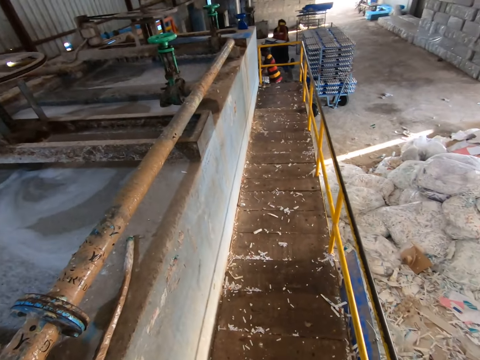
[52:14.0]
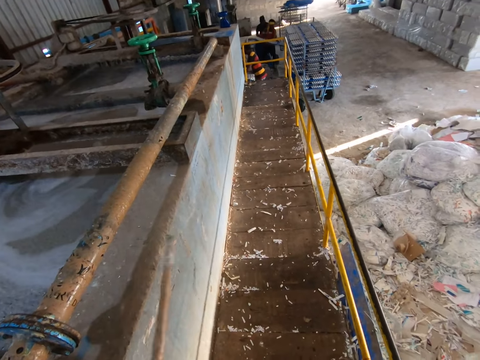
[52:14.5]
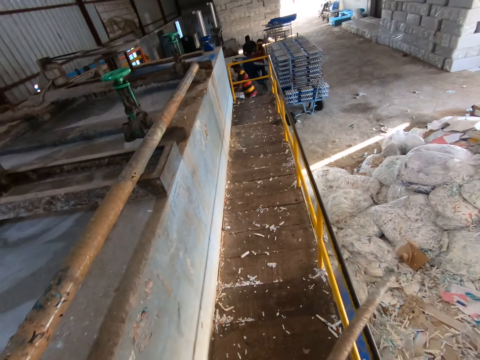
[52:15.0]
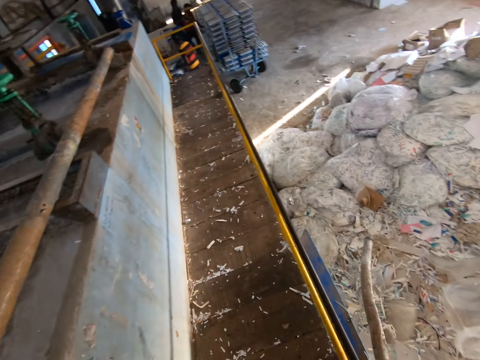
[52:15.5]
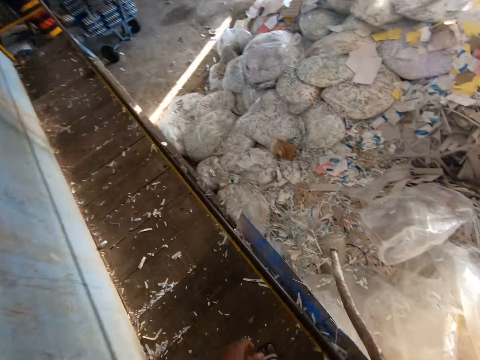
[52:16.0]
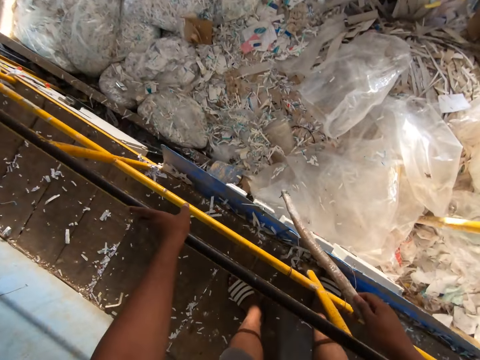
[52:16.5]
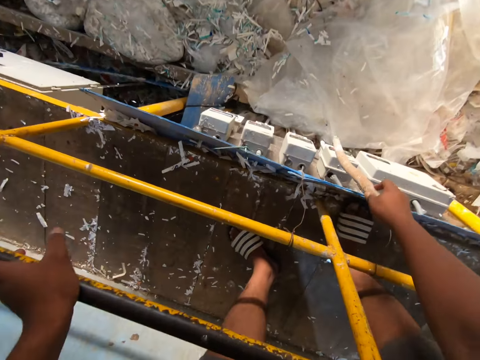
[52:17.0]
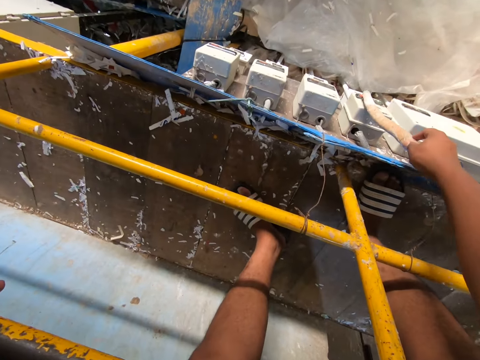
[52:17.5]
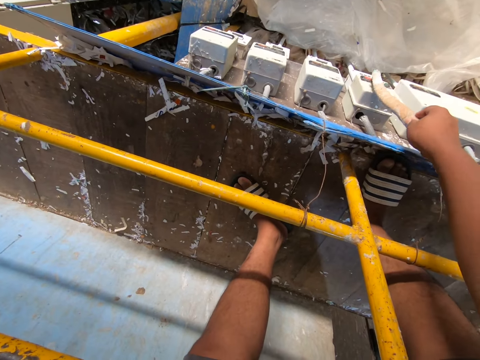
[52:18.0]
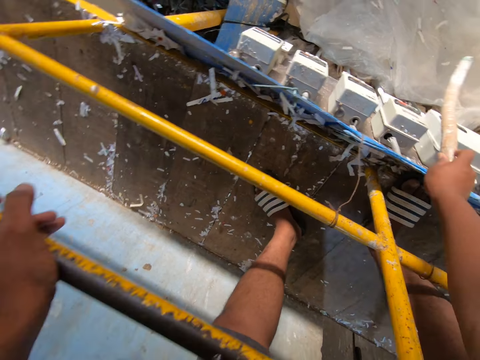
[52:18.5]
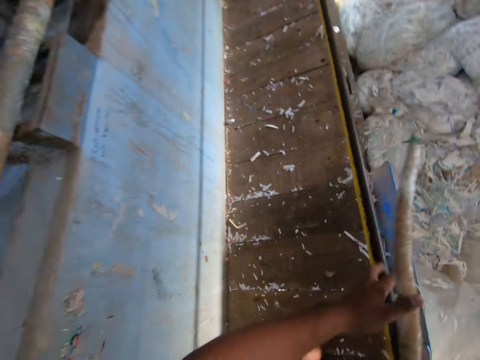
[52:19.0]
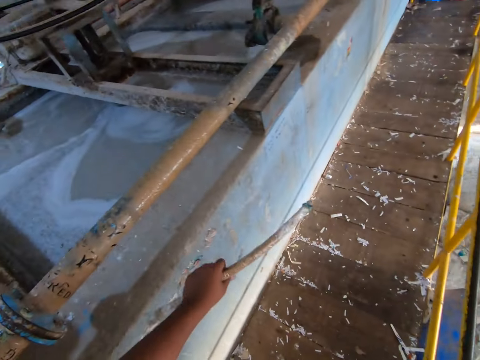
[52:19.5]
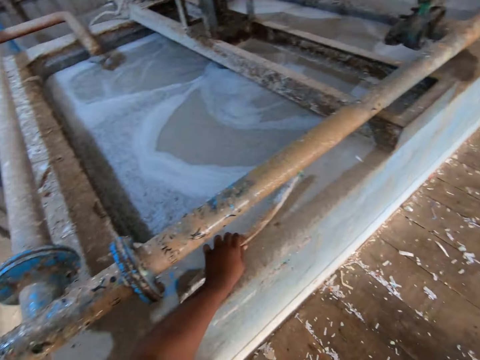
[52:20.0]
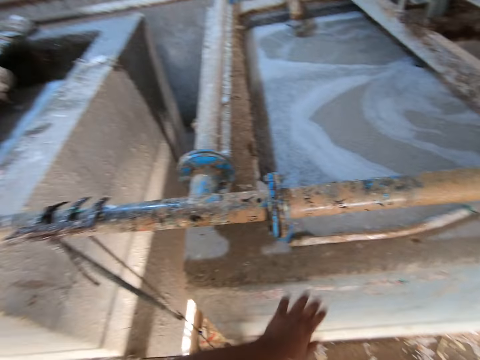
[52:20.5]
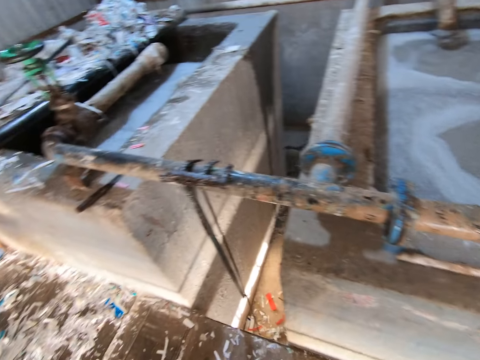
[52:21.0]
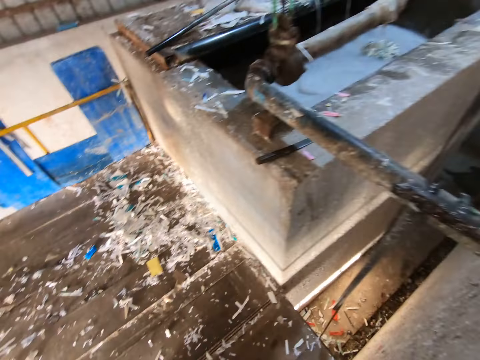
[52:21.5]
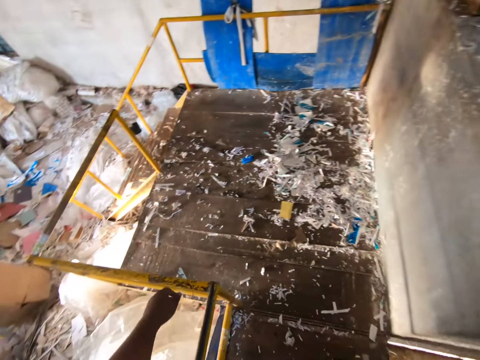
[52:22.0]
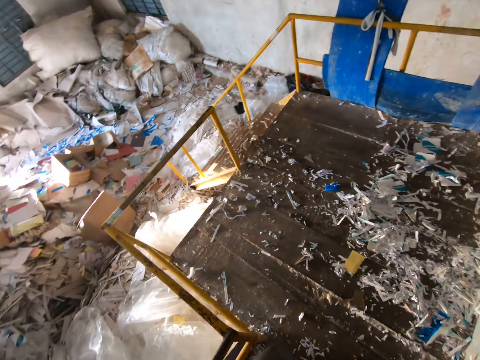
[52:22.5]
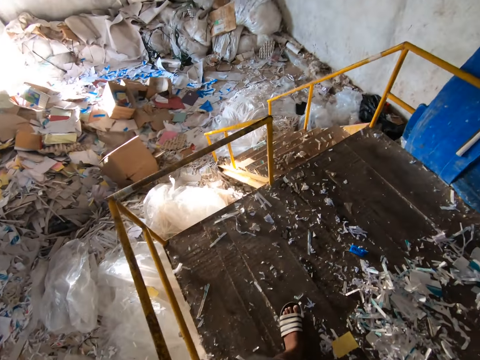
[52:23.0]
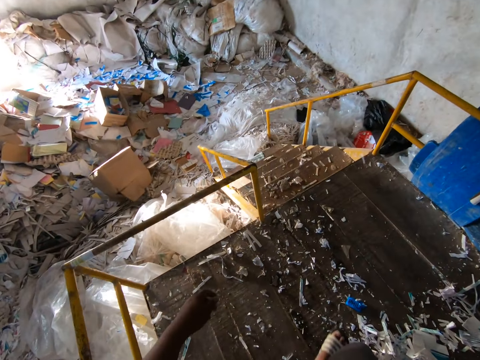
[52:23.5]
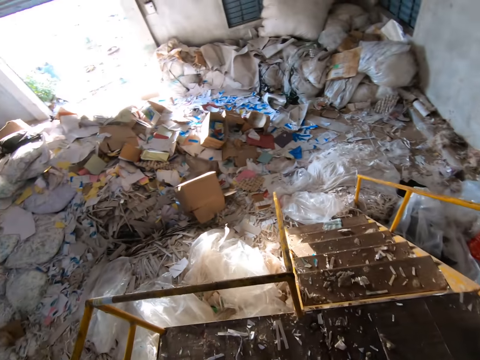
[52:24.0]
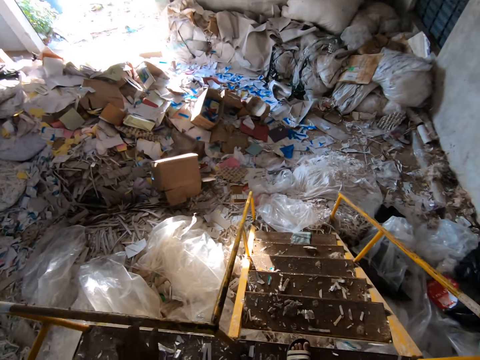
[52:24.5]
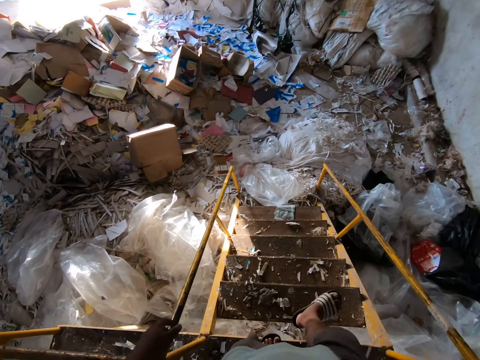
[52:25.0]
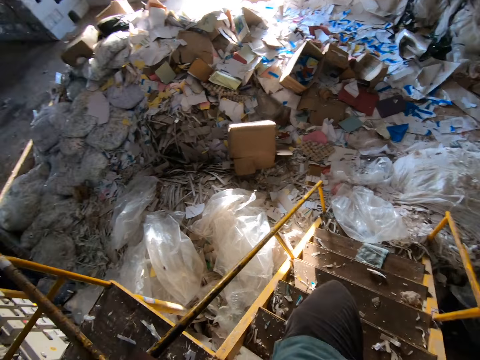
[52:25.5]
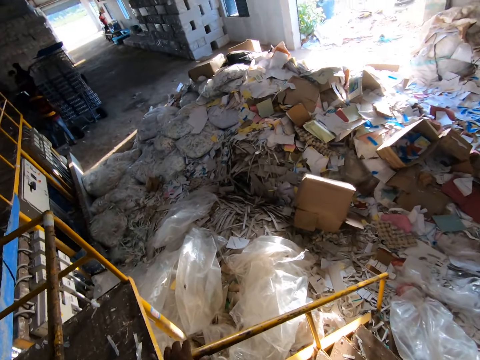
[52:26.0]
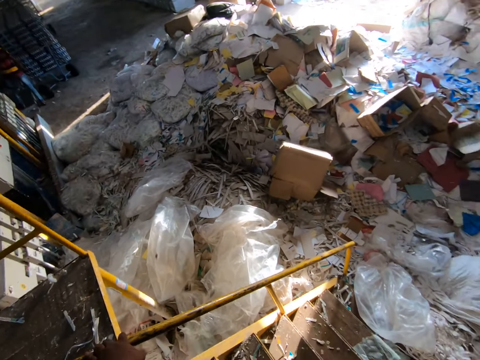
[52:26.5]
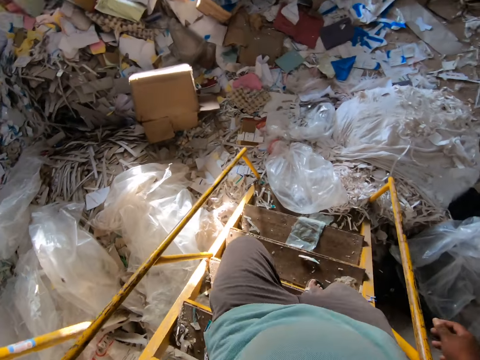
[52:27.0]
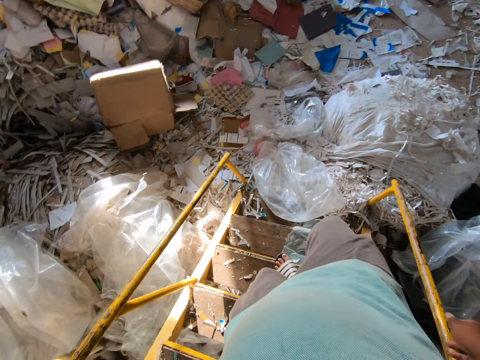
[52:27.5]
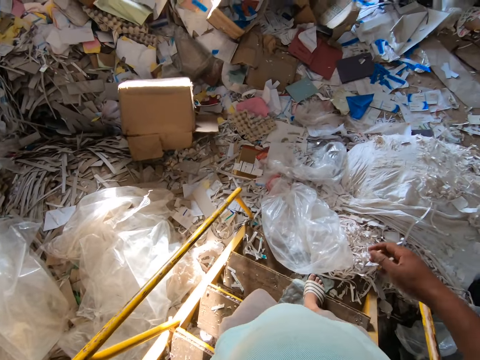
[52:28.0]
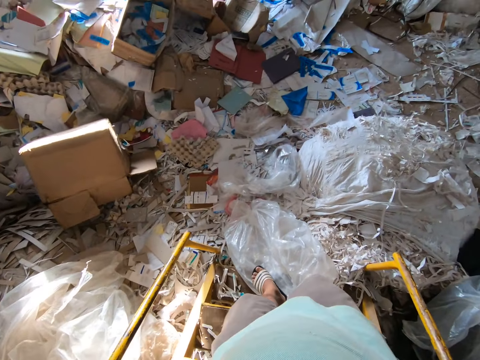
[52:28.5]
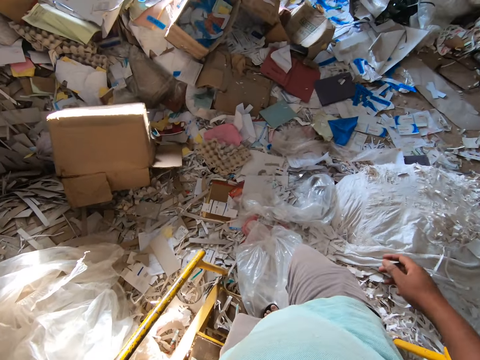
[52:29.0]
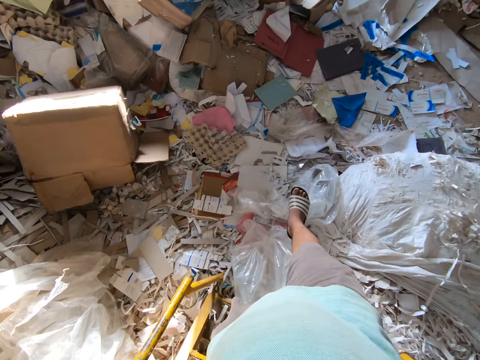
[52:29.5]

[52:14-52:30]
The camera wearer picks up the stick from the pavement with his left hand. The man drops the plank with egg crates in a shelf trolley with both hands. The camera wearer walks around. He places his left hand on the handrail. He touches the cut-out with the stick in his right hand. He pulls a pipe. He passes the stick from his right hand to his left hand. He drops the stick on the pavement with his left hand. He looks around. He walks around. He climbs down a flight of stairs. He places his left hand on the handrail.

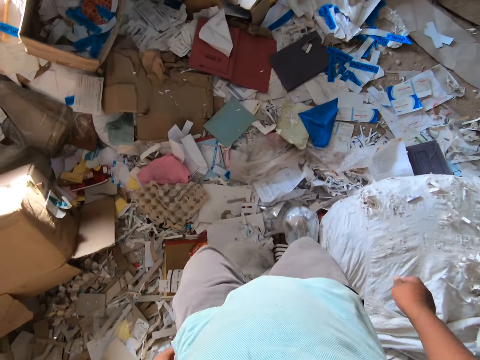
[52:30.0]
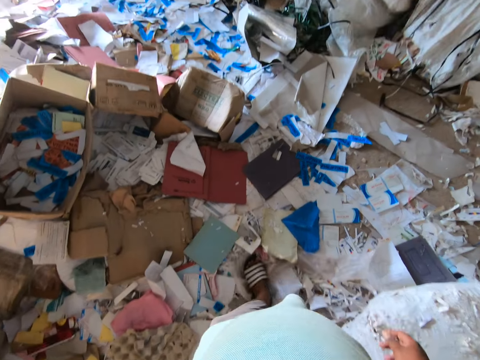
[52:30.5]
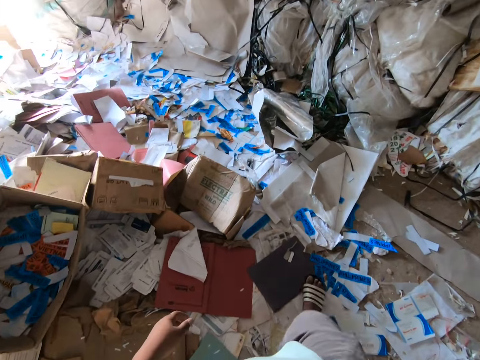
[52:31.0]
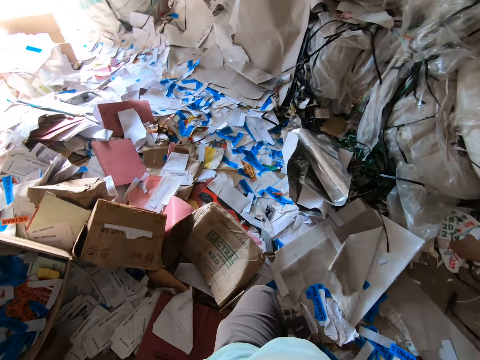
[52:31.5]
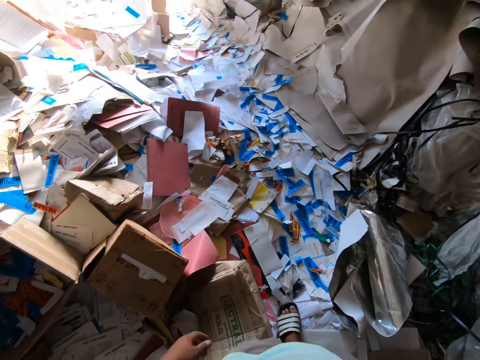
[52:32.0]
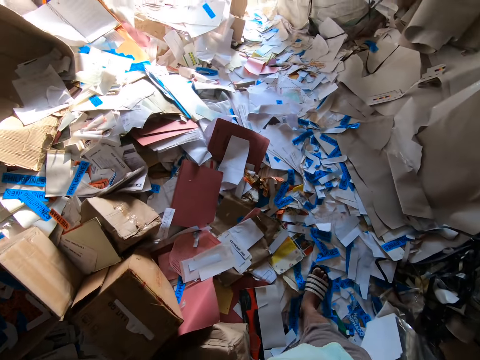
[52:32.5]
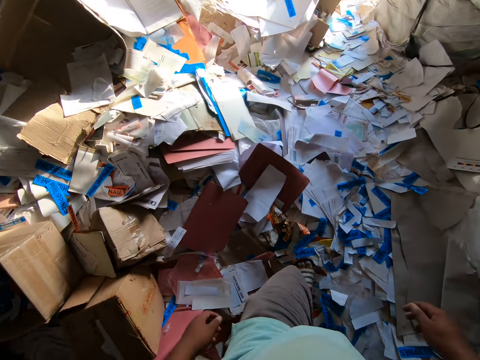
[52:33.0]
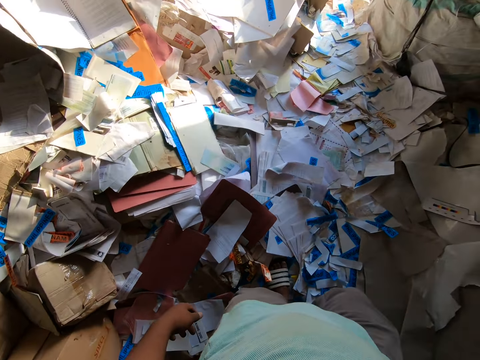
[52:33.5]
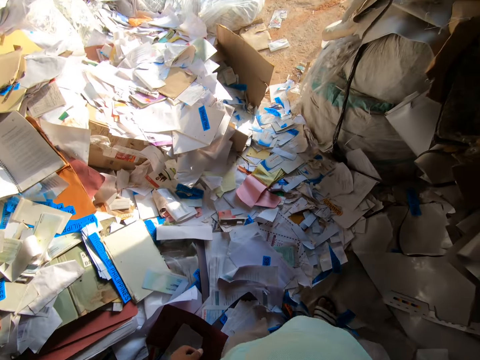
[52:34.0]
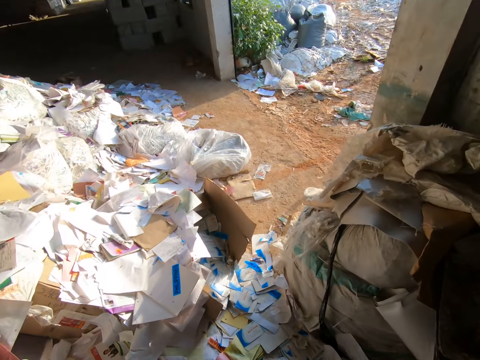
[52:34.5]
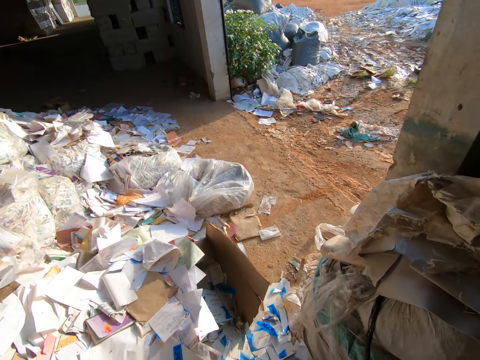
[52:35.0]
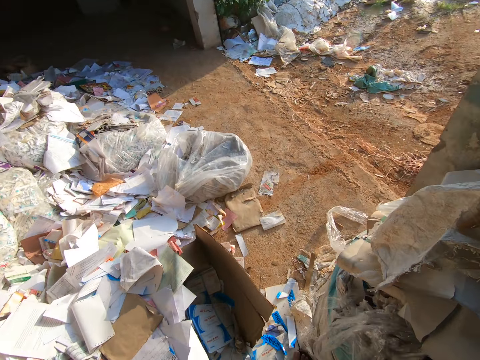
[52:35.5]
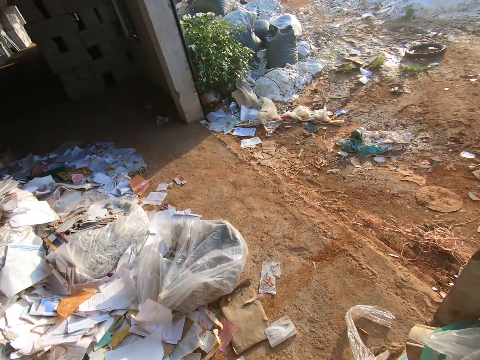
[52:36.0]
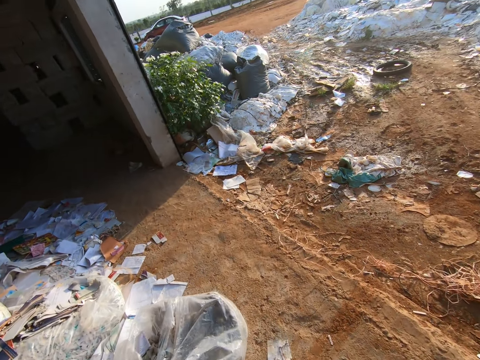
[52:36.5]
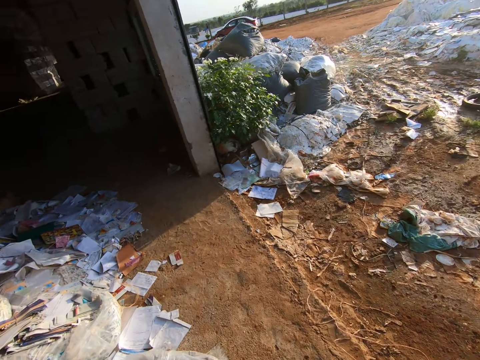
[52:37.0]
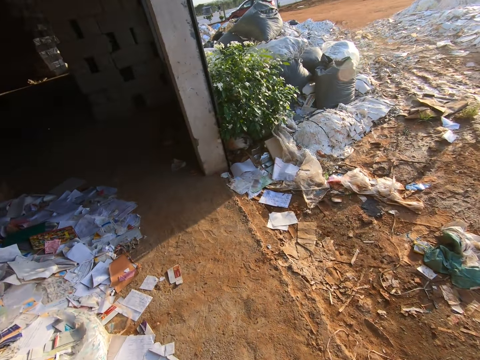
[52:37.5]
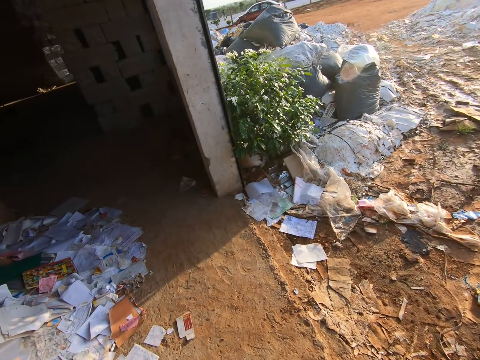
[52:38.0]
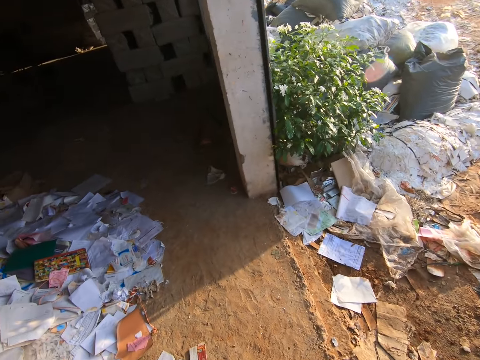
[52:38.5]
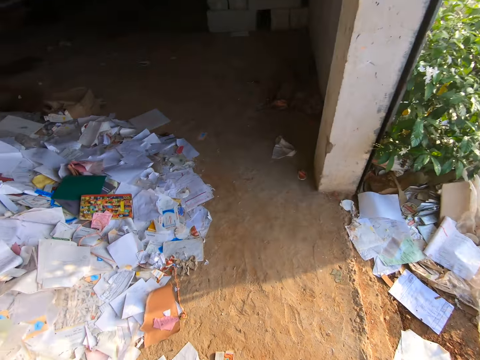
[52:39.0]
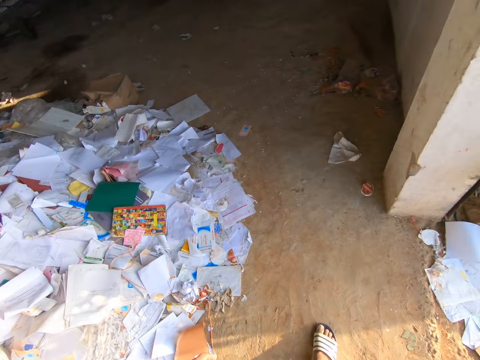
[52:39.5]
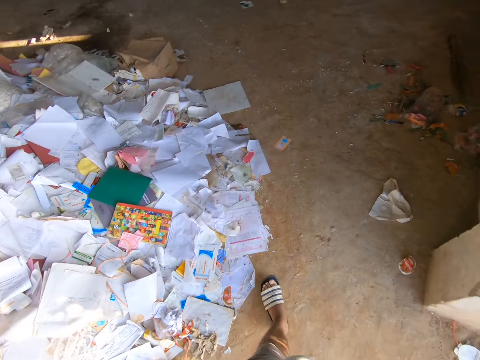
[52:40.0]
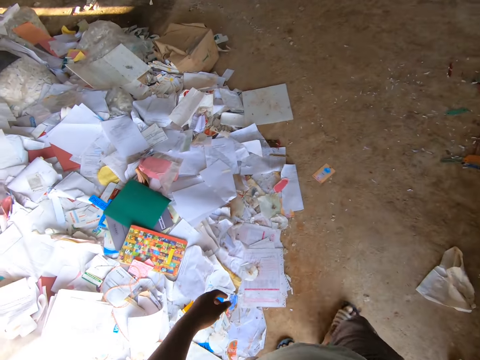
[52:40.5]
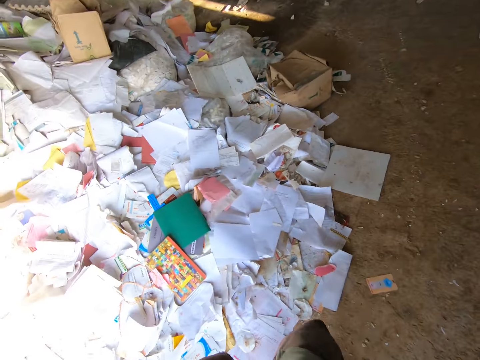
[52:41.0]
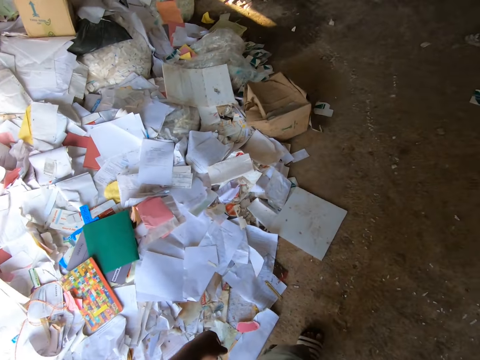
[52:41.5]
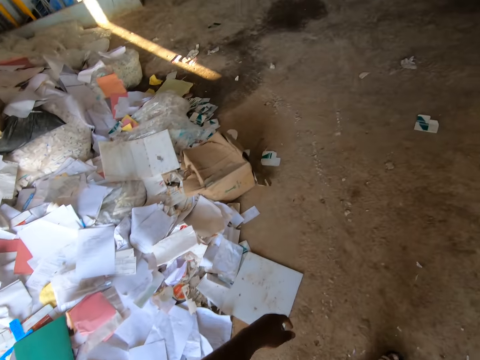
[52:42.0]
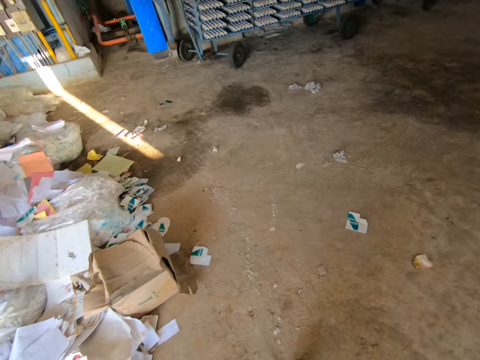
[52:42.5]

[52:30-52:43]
The camera wearer looks around. They walk around.
